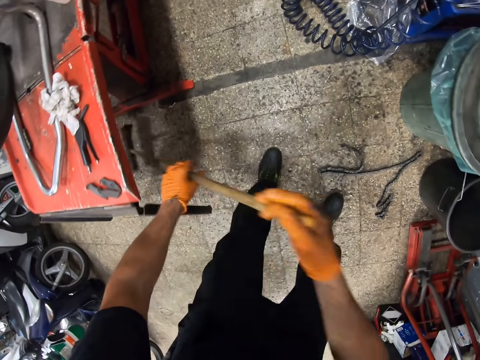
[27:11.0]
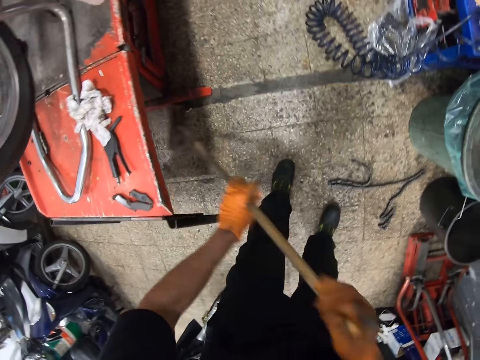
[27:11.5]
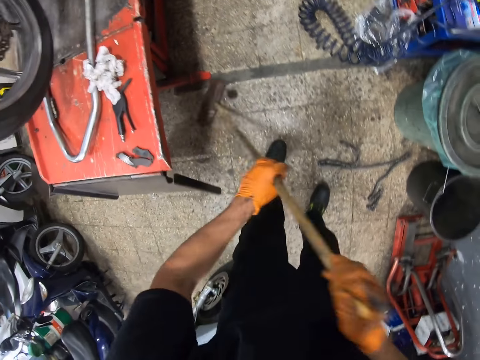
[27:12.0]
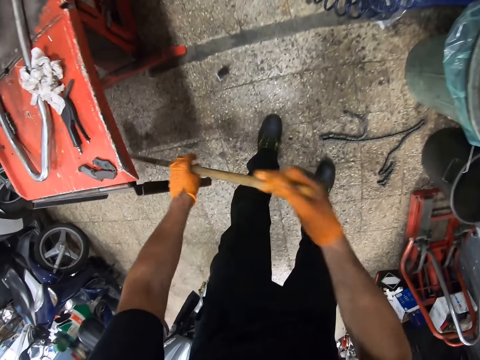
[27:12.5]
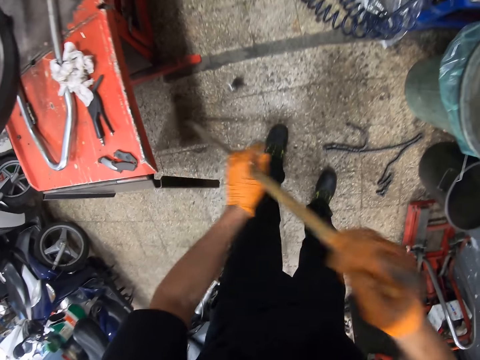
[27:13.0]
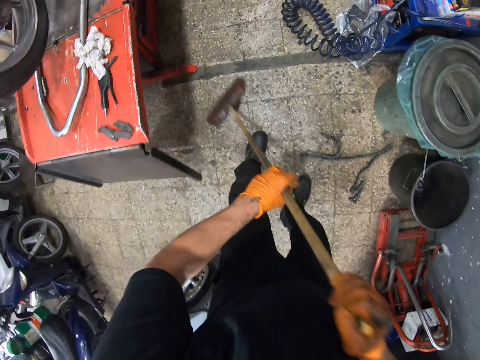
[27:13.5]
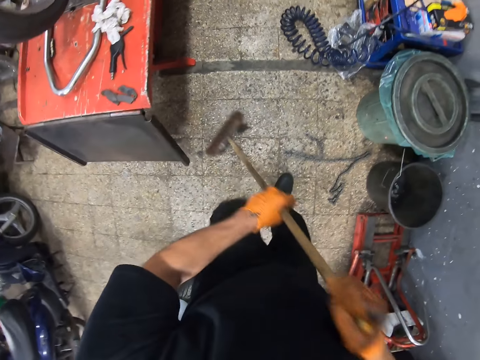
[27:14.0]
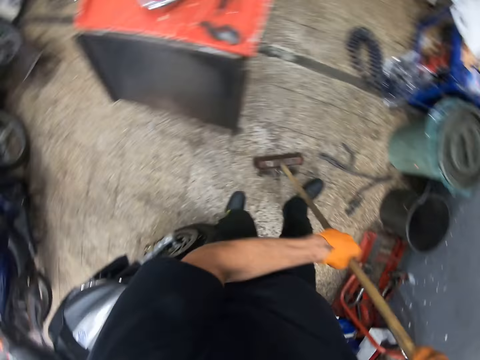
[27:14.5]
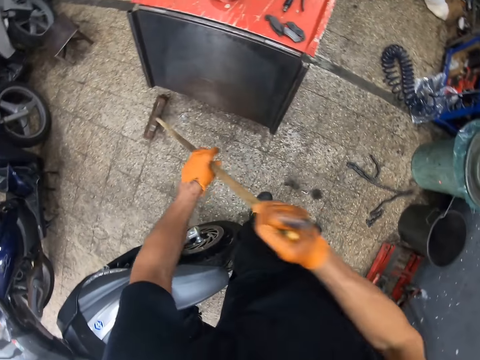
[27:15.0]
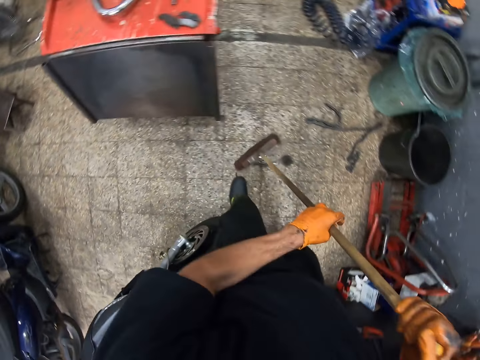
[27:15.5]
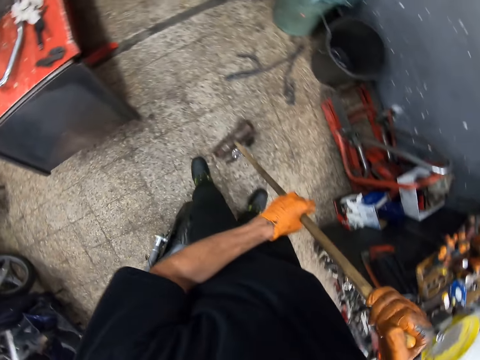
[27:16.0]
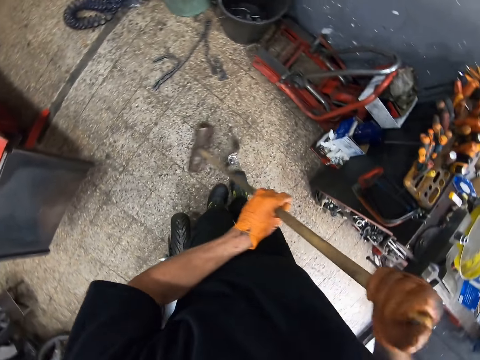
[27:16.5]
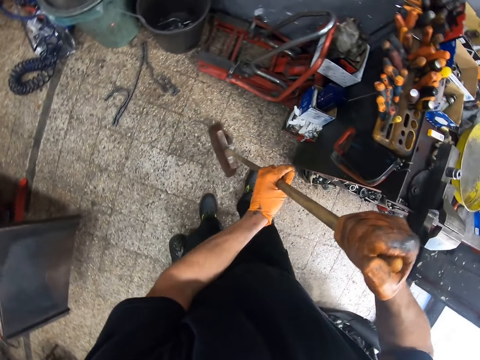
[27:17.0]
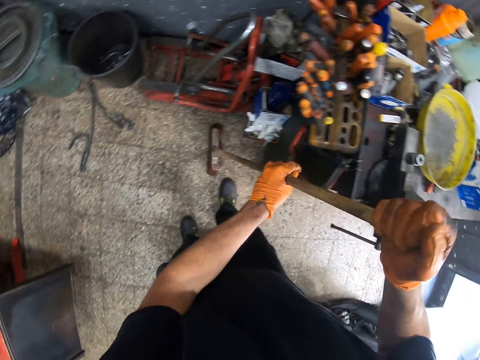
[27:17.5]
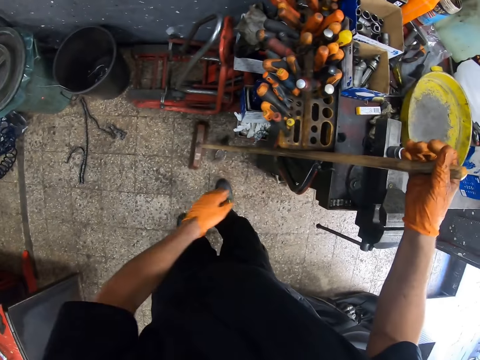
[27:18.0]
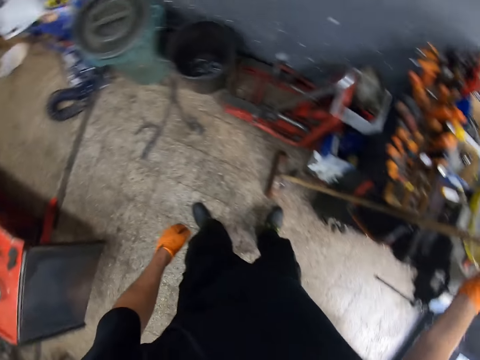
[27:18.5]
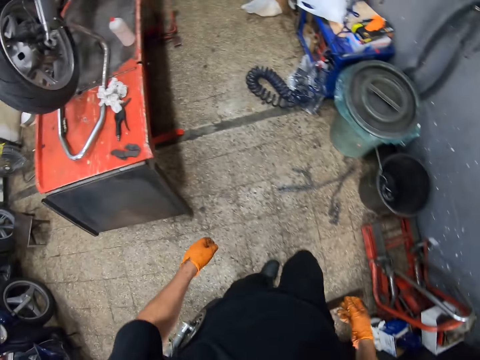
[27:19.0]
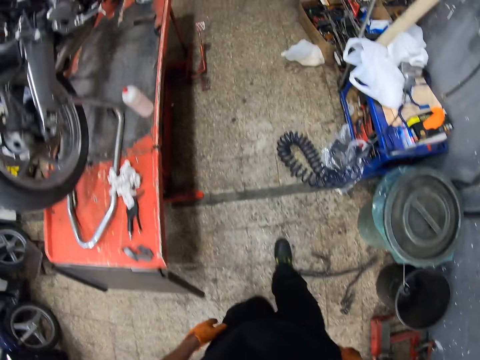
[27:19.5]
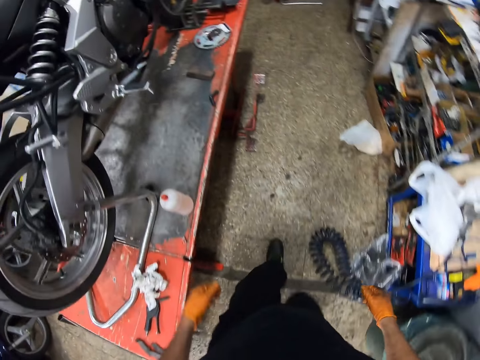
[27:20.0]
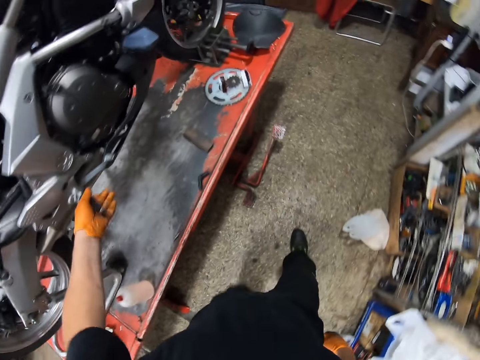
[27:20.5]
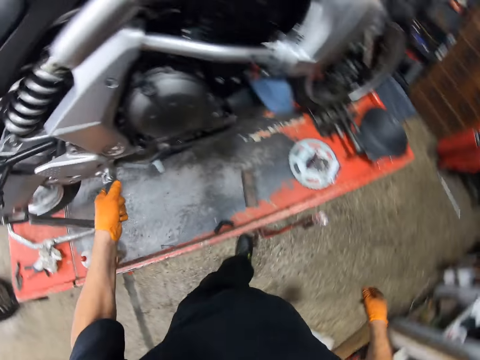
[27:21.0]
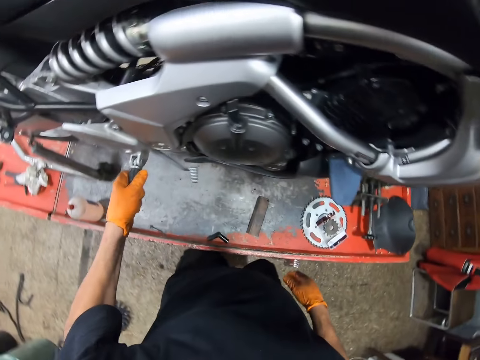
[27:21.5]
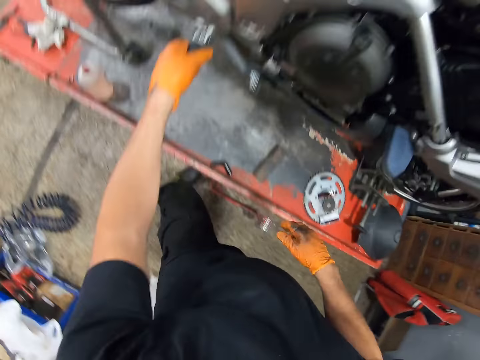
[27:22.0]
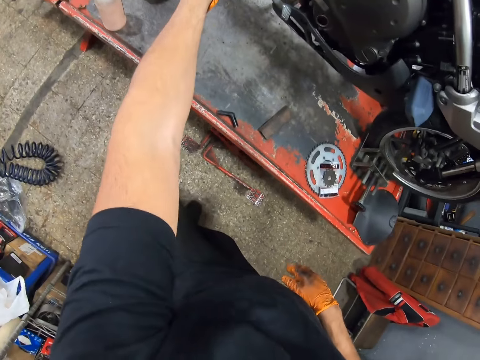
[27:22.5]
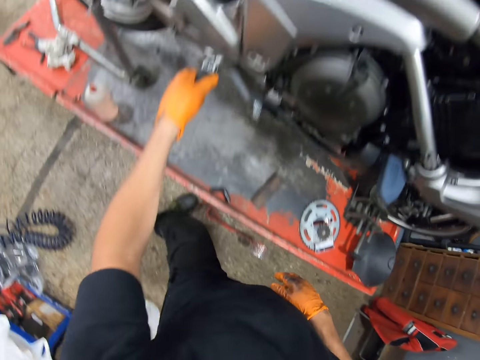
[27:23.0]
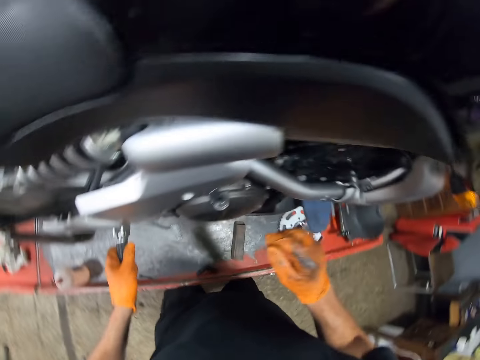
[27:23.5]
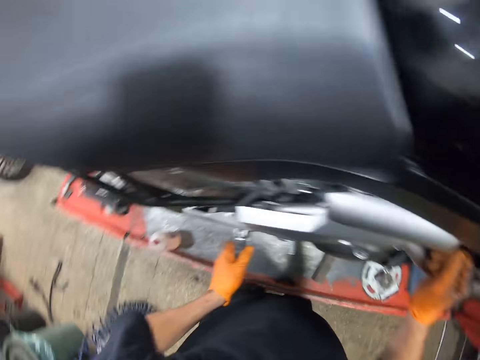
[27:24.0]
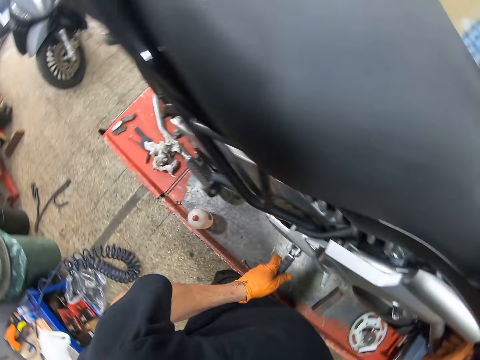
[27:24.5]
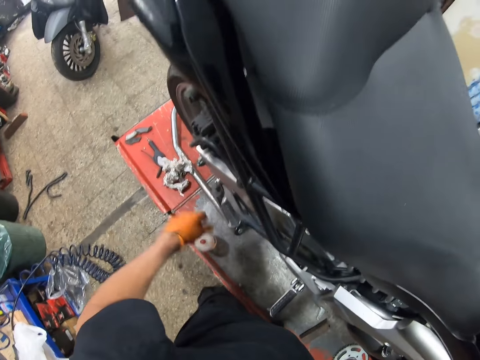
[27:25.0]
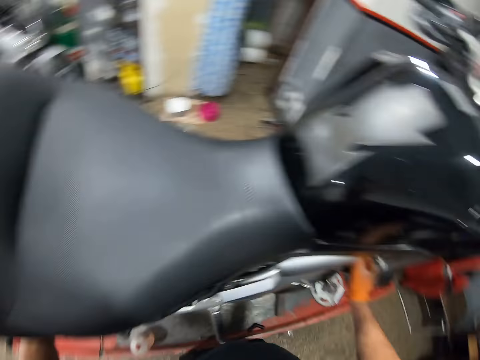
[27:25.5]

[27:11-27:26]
The camera wearer sweeps the ground with the broomstick in both gloved hands. He drops the broomstick beside a workbench, against the cabinet. He turns around. He walks towards a motorcycle. He holds the motorcycle pedal with his left gloved hand. He looks around.

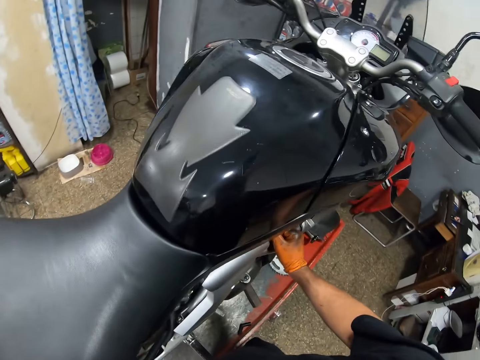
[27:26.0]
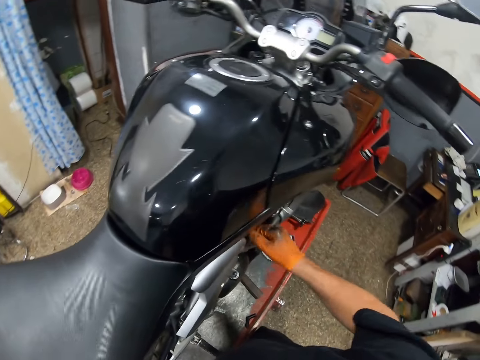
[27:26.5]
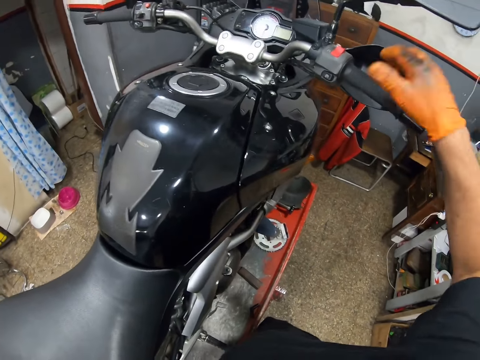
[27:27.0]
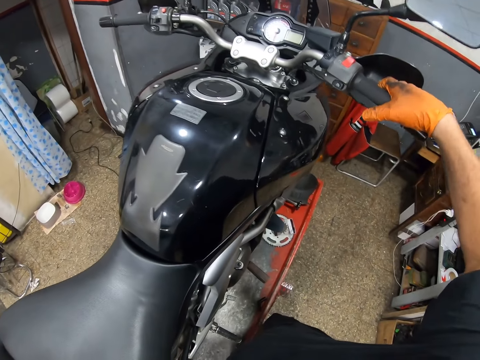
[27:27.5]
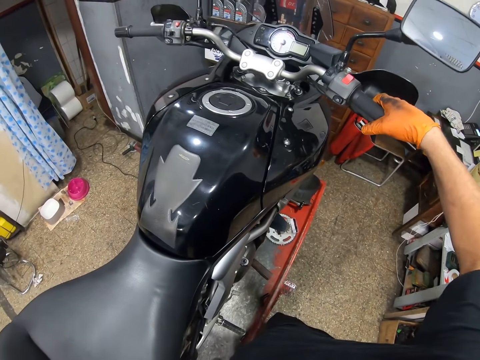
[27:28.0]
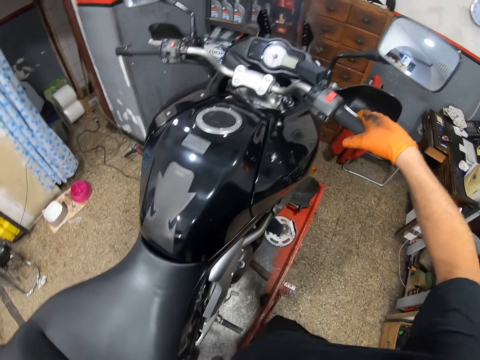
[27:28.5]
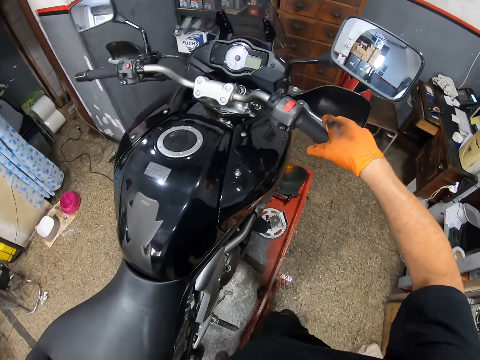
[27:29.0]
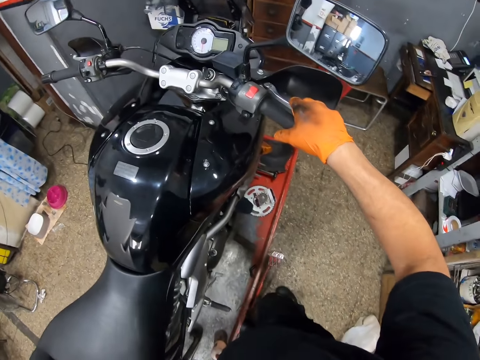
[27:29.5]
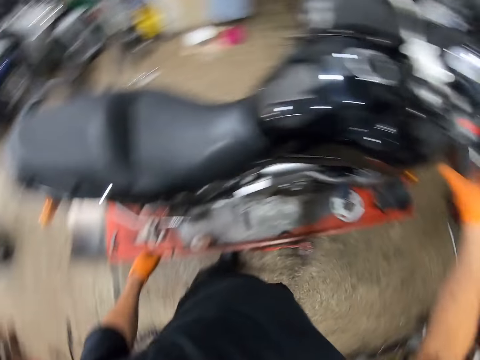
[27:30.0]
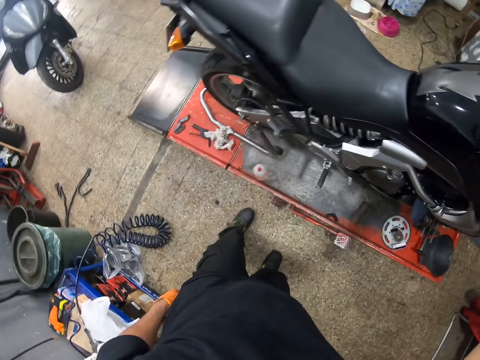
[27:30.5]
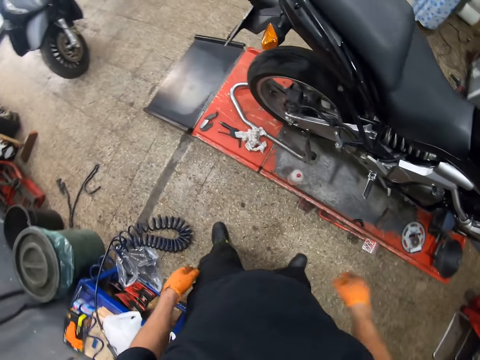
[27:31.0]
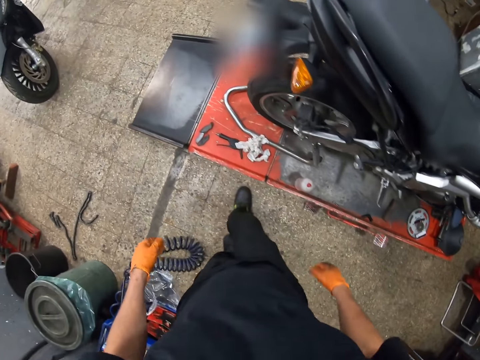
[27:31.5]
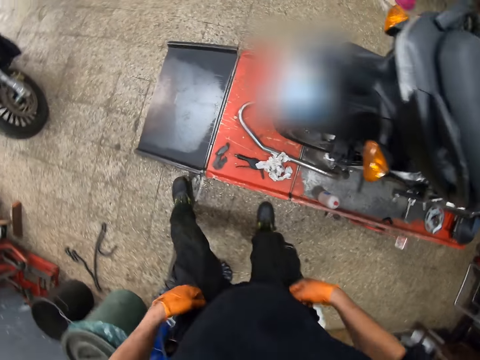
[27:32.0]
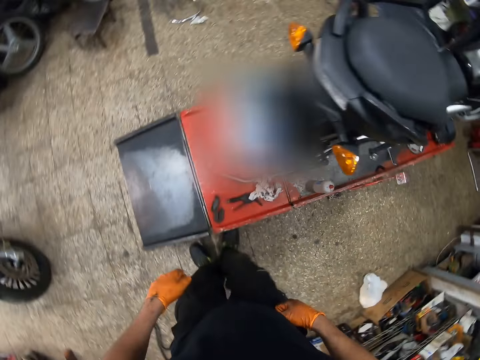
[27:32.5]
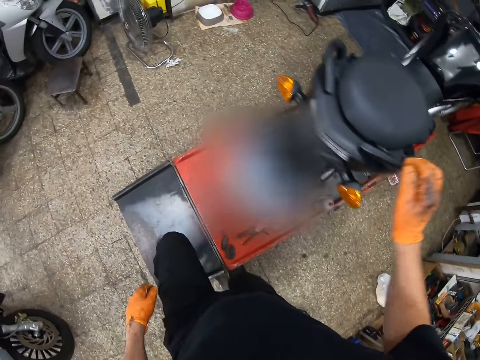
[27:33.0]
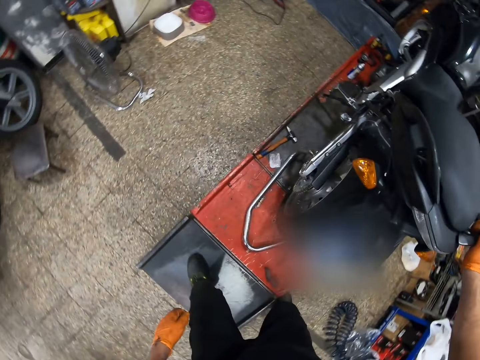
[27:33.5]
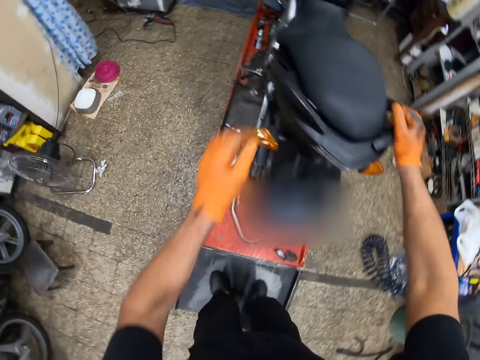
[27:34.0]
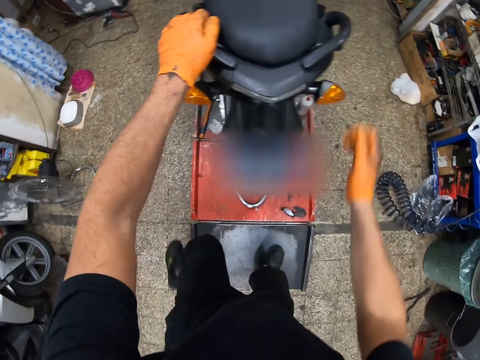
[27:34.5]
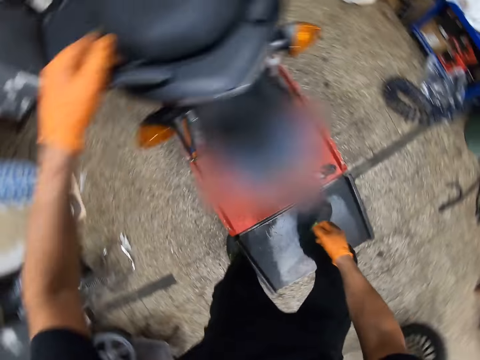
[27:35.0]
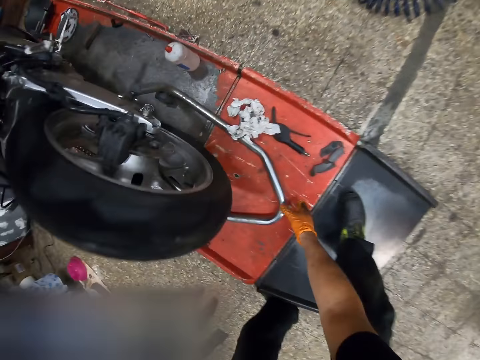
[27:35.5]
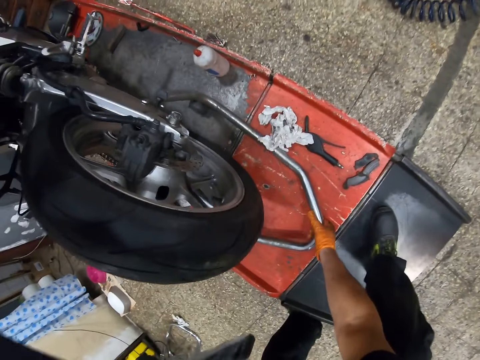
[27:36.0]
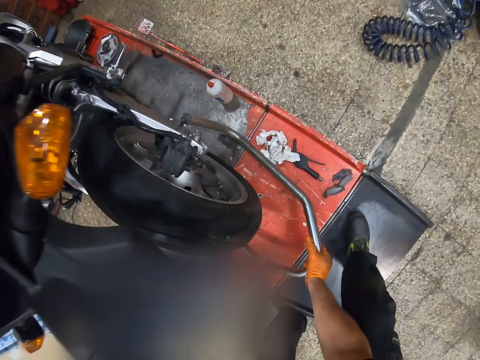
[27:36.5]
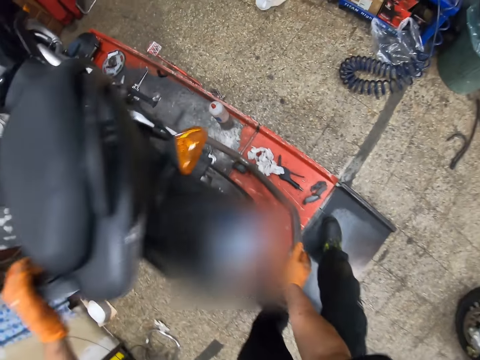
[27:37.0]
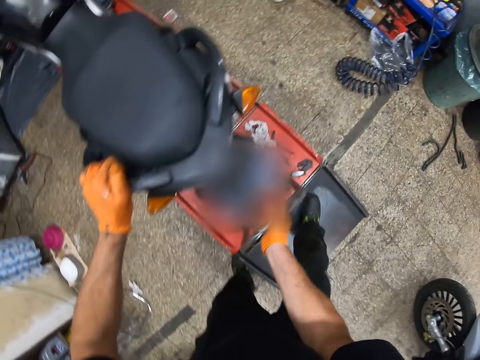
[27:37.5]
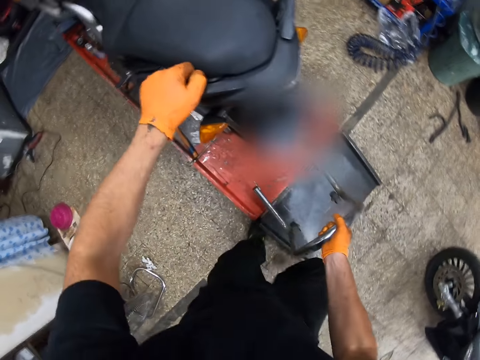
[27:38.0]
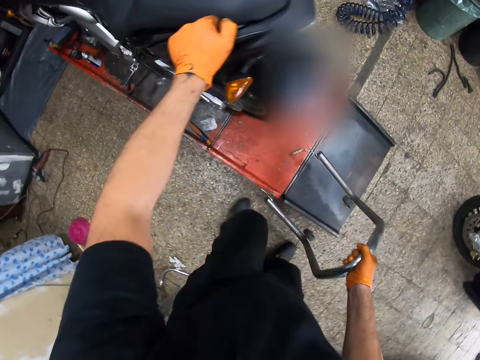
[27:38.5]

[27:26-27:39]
The camera wearer holds the motorcycle handbrake with his right gloved hand. He turns around. He walks around the garage. He steps on a metal with his left foot. He climbs up the table. He touches the motorcycle. He holds the motorcycle mudguard with his left gloved hand. He picks up a luggage rack from the metal with his right gloved hand.
